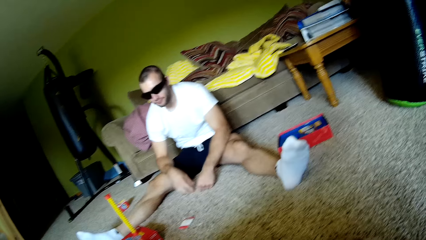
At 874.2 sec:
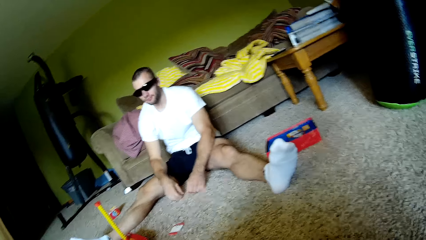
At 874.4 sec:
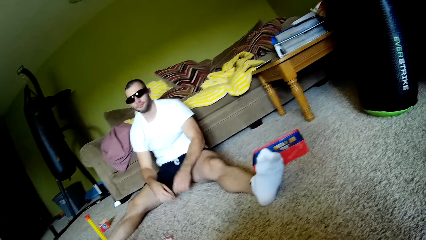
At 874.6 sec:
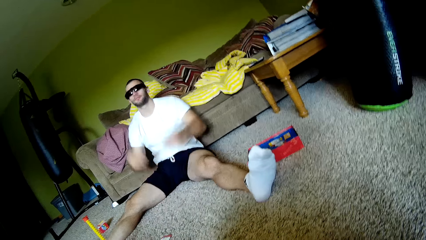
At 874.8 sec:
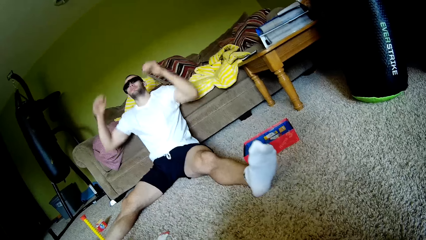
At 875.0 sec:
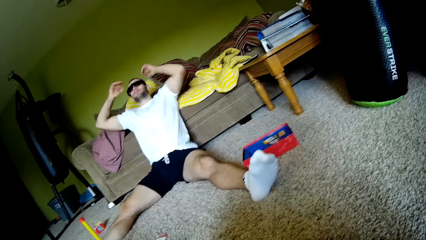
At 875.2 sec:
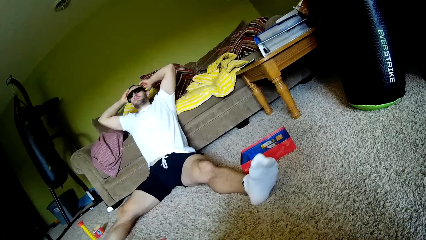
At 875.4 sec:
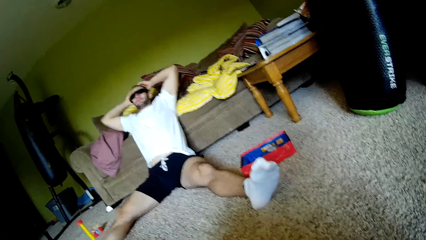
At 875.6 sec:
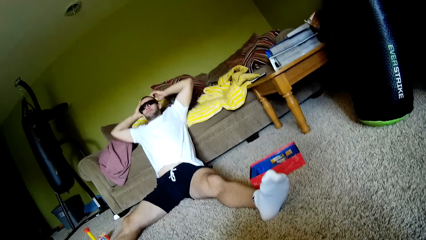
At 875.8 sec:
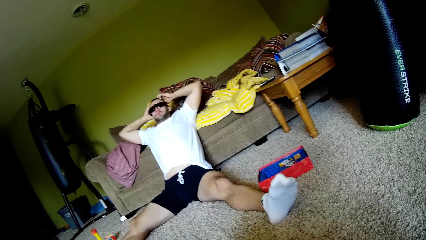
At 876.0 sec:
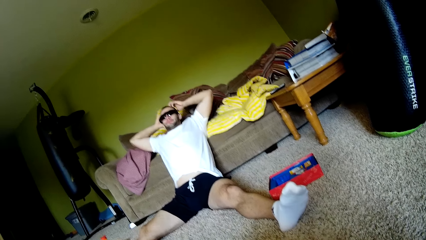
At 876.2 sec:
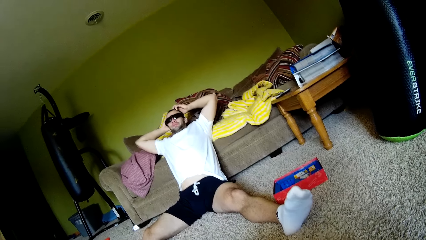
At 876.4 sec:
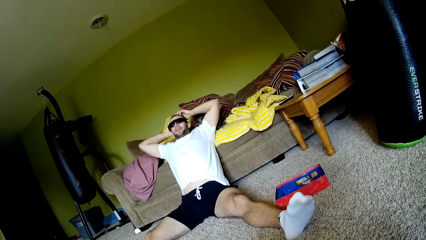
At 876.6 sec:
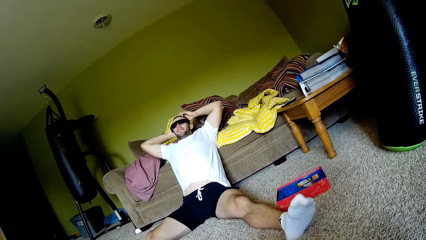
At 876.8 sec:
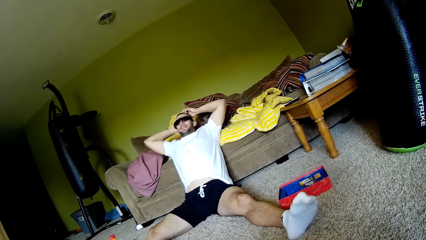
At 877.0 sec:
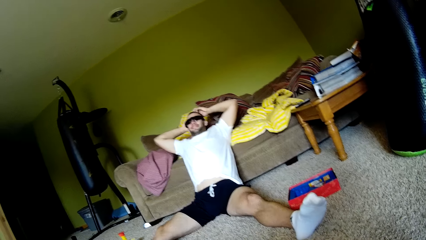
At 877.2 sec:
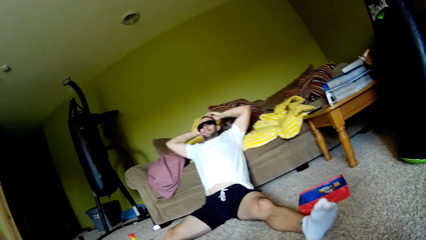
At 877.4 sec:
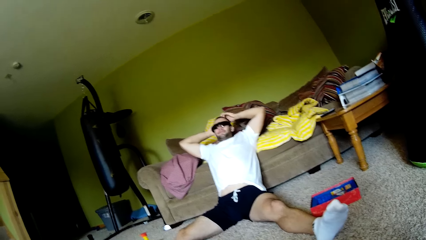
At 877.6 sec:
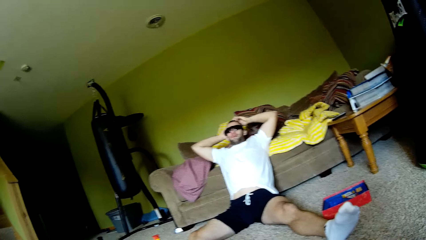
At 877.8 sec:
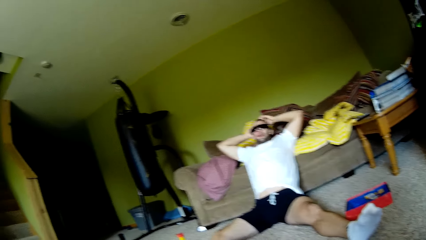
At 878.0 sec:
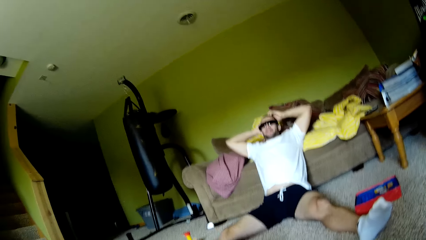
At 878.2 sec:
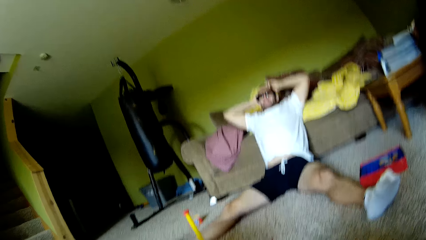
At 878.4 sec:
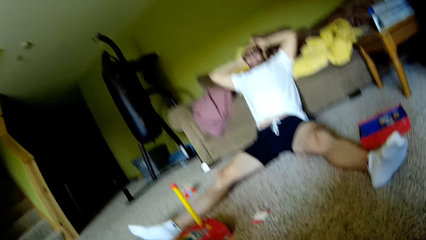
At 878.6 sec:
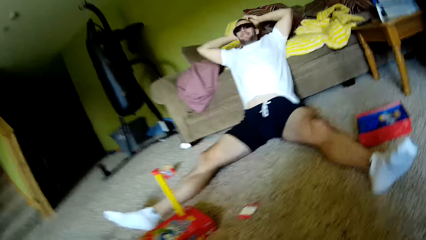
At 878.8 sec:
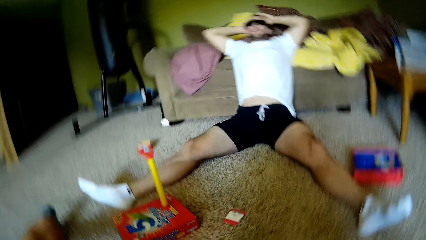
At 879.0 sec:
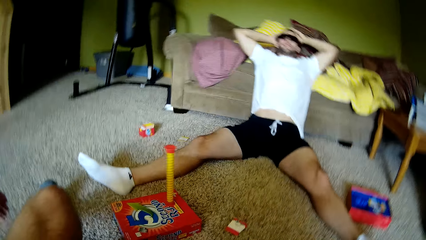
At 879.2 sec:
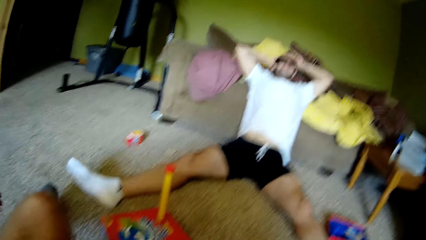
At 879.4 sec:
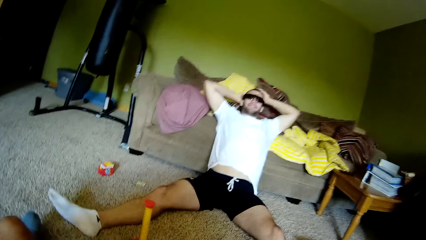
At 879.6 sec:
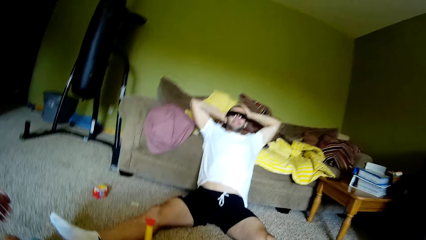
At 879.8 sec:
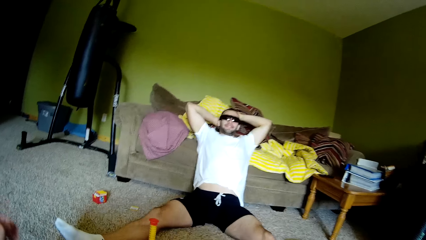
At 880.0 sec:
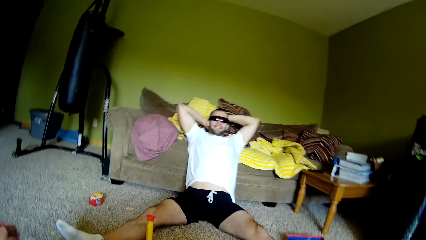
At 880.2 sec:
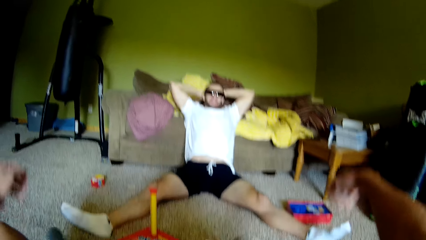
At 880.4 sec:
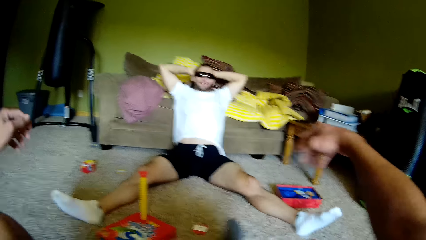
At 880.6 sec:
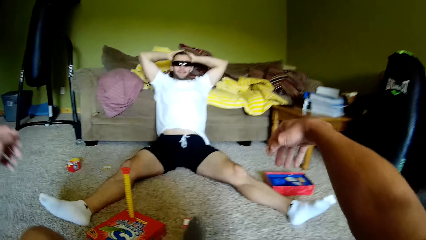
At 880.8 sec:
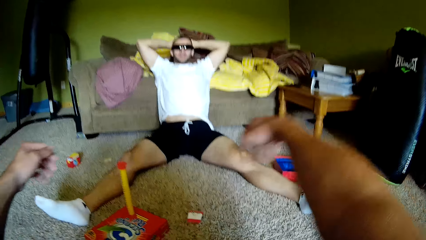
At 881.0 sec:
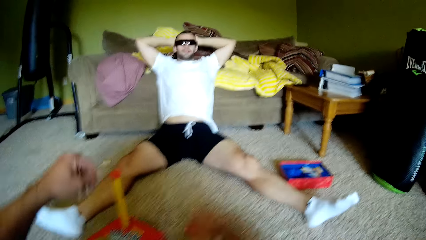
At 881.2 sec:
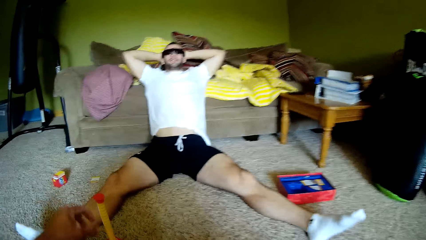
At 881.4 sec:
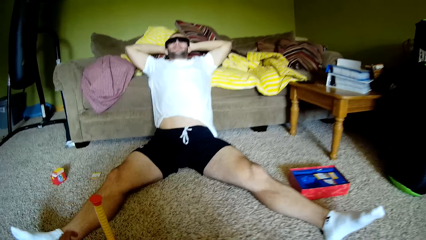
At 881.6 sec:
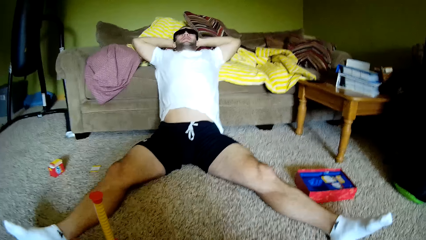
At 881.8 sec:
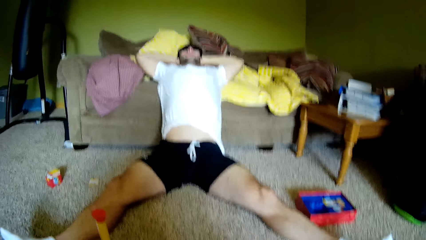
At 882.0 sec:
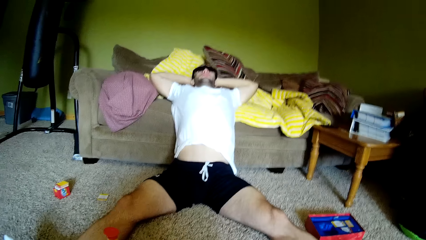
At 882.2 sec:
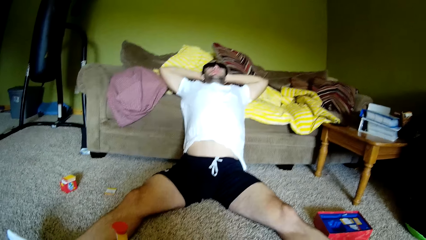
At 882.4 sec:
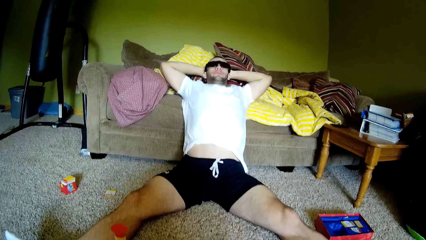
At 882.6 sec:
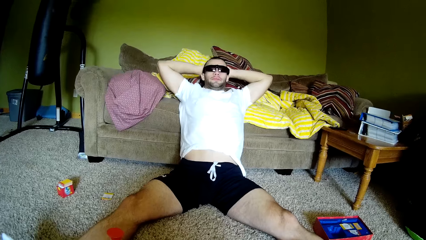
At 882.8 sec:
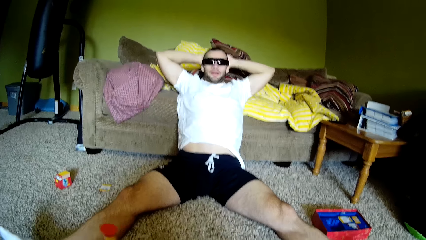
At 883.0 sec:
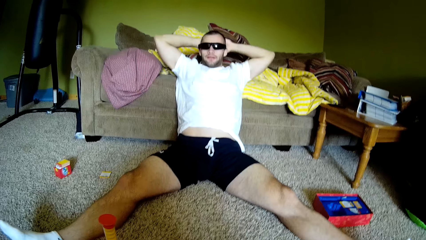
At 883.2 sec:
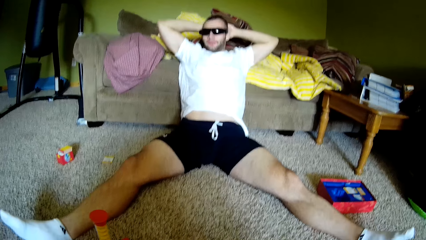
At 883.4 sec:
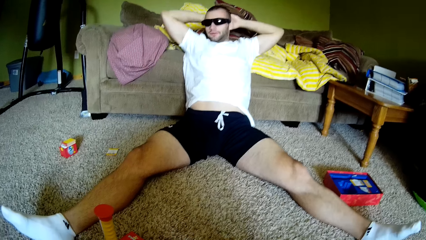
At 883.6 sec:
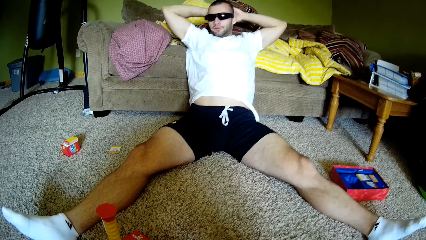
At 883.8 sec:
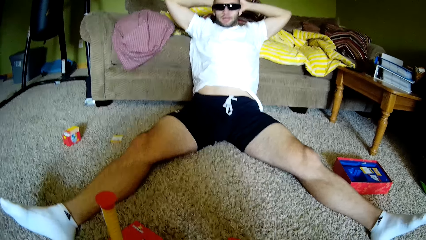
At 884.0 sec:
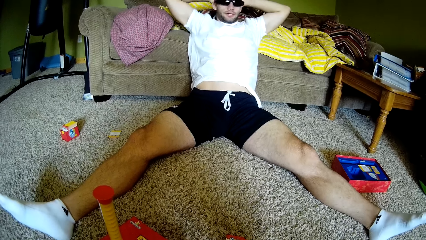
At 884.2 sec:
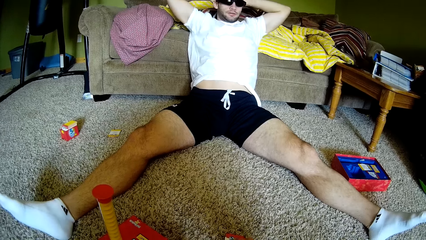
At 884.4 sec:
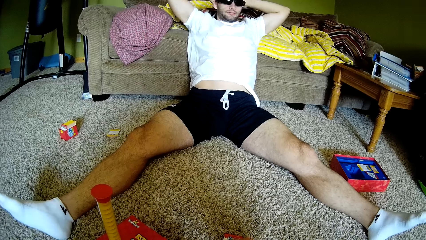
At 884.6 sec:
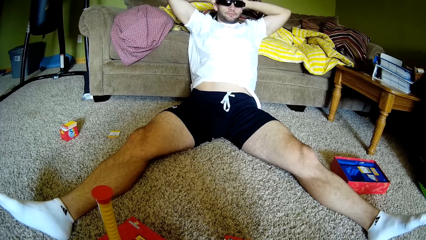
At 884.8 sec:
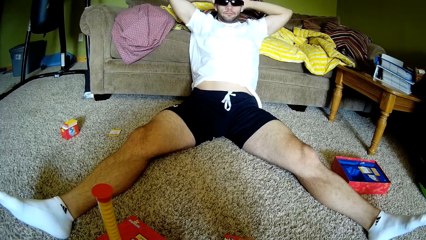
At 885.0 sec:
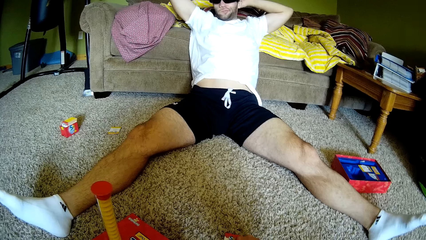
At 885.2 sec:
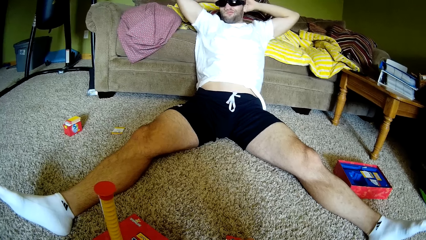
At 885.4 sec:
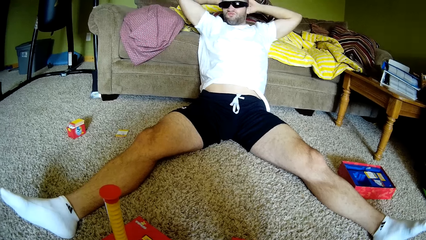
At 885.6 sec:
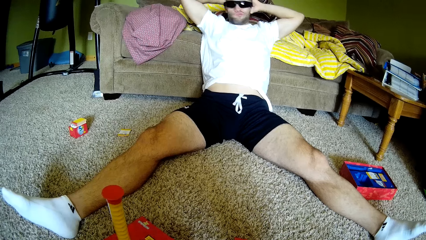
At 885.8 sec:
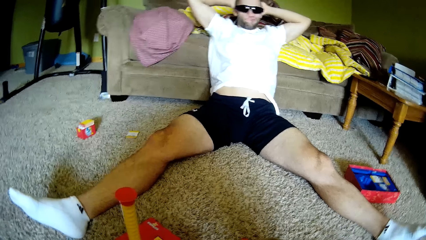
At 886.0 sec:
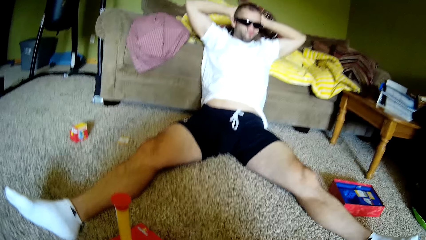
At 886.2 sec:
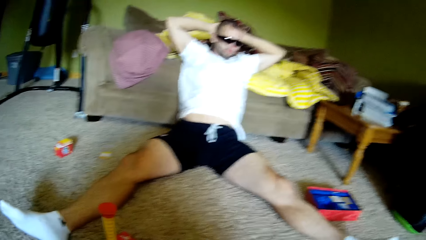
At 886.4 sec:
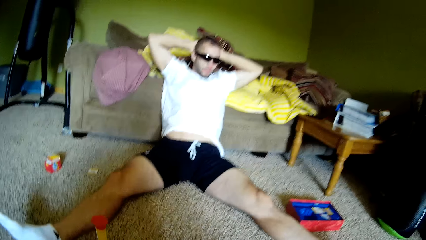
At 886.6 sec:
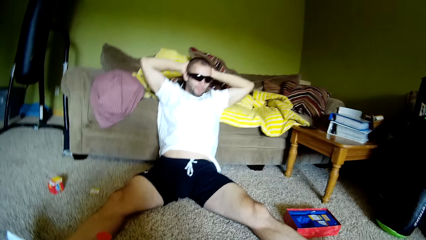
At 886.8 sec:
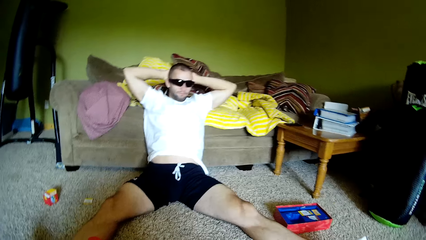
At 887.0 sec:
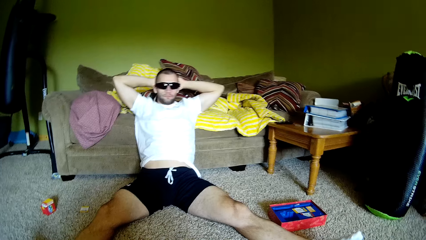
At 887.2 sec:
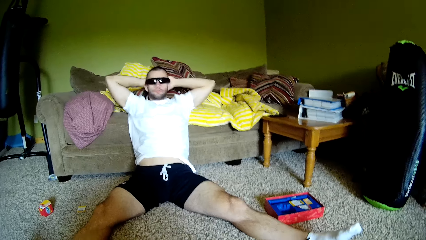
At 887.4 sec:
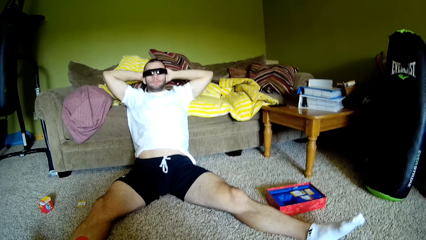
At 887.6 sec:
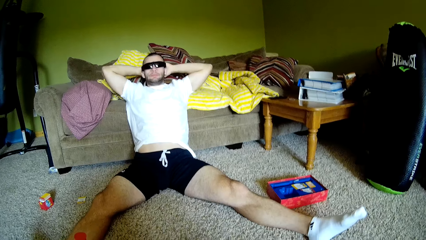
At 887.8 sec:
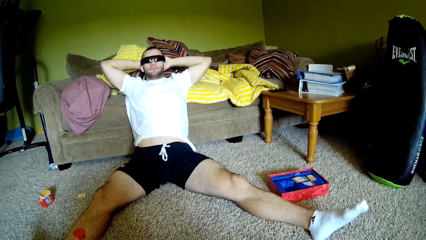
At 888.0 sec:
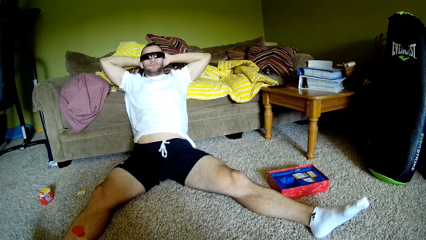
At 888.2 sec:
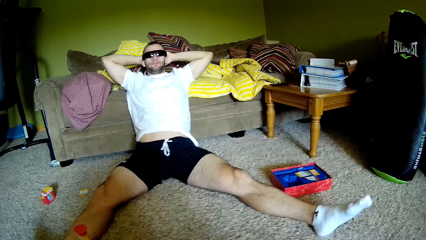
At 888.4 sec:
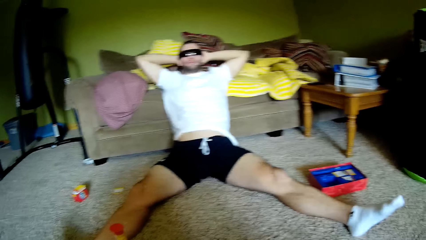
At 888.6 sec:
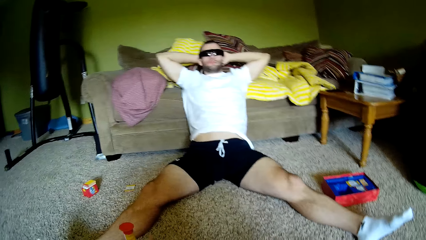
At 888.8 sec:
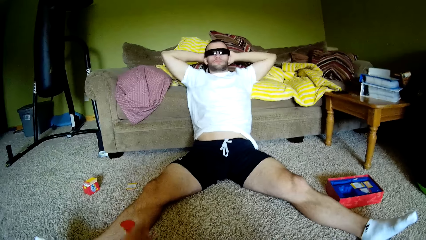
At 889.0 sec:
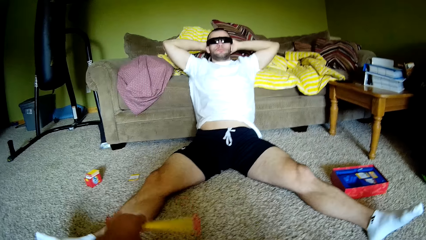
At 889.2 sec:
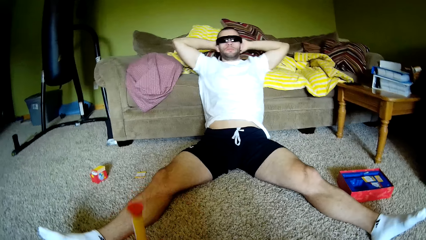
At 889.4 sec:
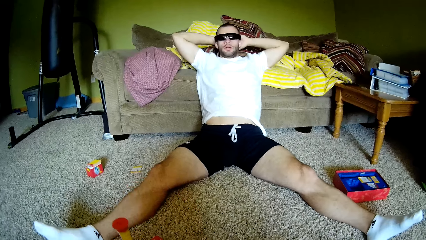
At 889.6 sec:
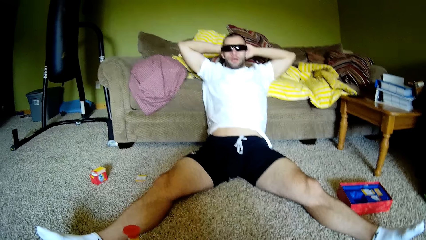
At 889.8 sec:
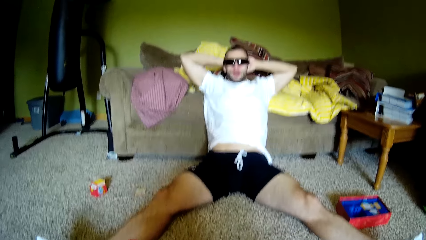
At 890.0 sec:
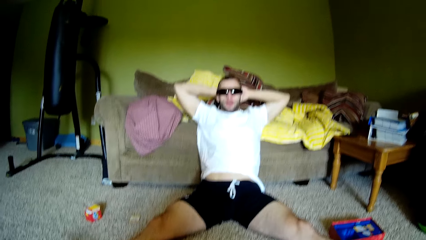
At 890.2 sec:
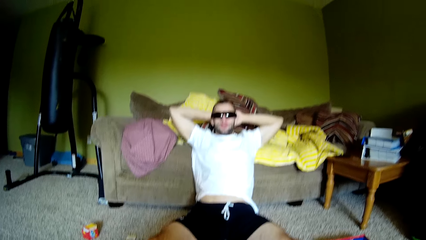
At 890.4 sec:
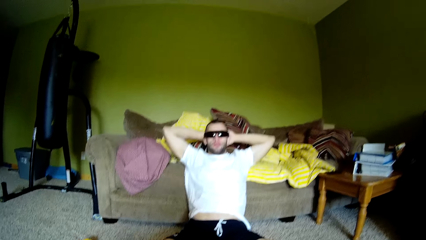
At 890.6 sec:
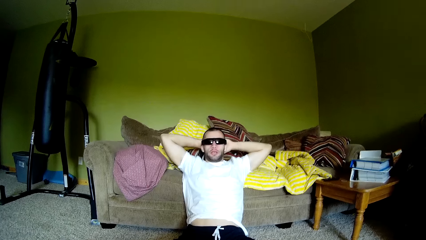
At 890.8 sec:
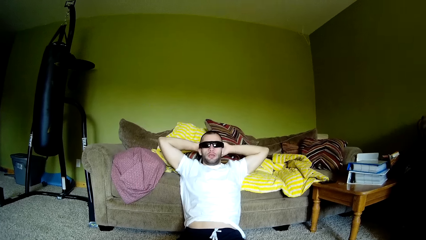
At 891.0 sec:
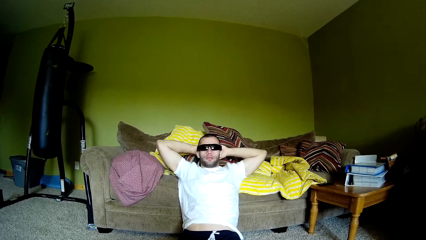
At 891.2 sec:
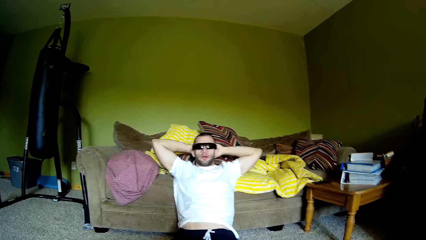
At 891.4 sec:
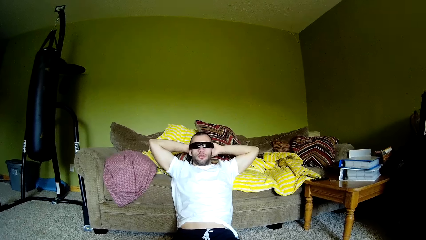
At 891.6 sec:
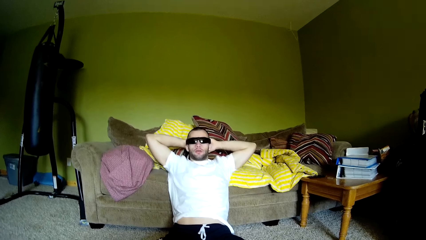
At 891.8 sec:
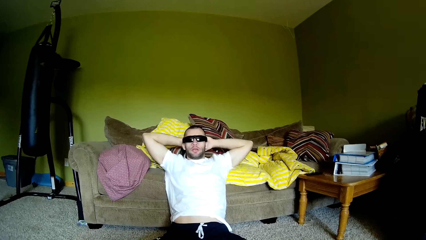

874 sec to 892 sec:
The camera wearer talks to the man. The man talks to the camera wearer. The camera wearer interacts with the man. They lean forward. They talk to the man. They pull the game. They interact with the man. They turn the toy around.
